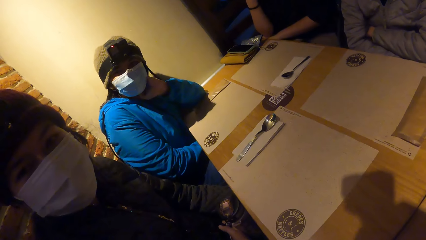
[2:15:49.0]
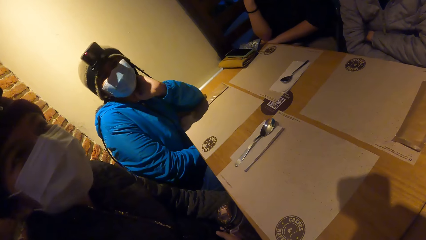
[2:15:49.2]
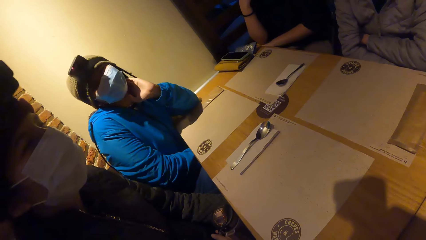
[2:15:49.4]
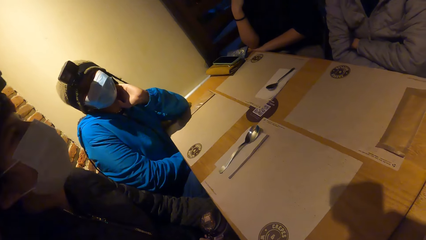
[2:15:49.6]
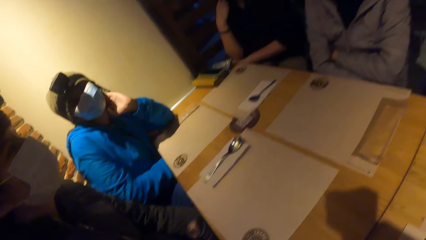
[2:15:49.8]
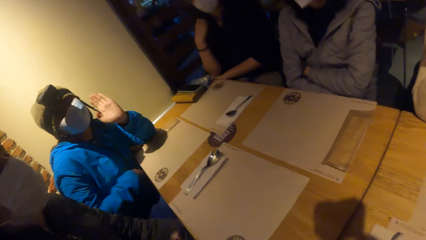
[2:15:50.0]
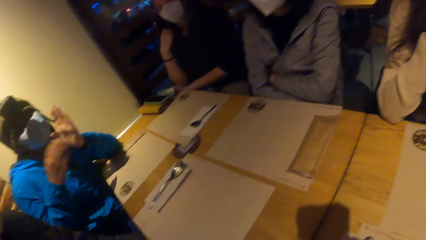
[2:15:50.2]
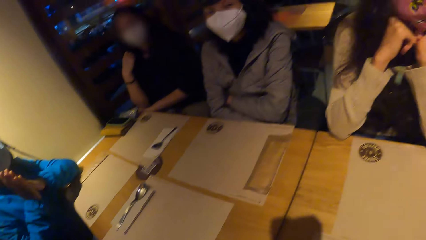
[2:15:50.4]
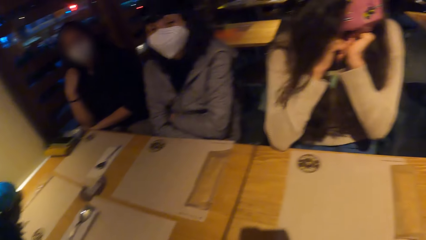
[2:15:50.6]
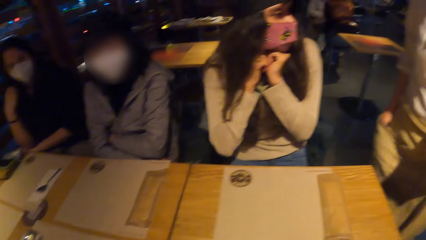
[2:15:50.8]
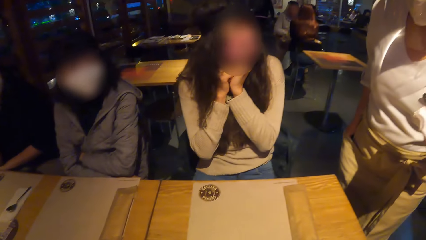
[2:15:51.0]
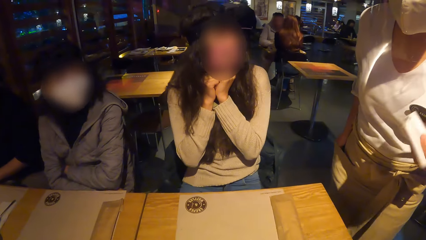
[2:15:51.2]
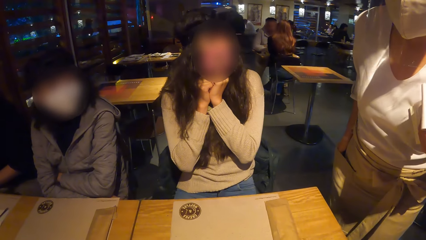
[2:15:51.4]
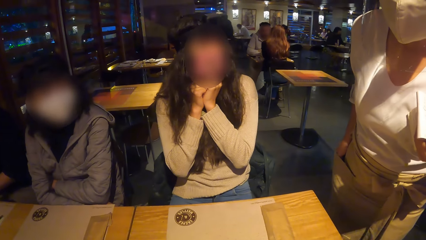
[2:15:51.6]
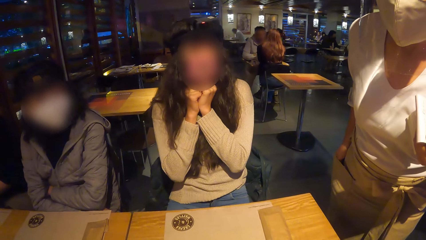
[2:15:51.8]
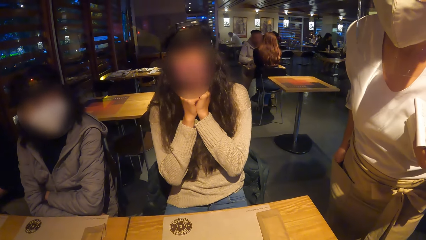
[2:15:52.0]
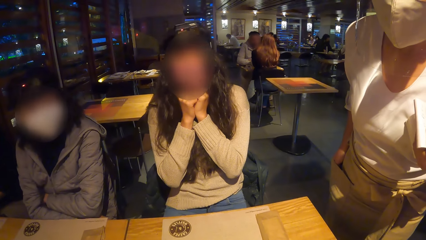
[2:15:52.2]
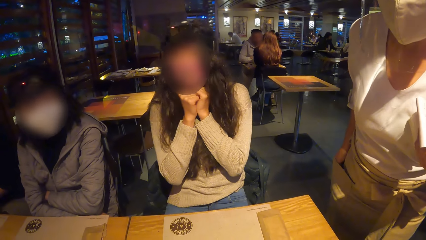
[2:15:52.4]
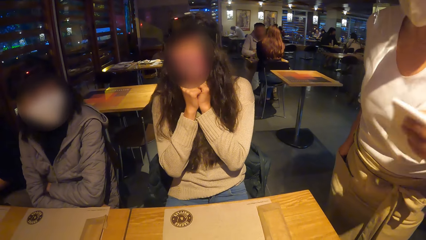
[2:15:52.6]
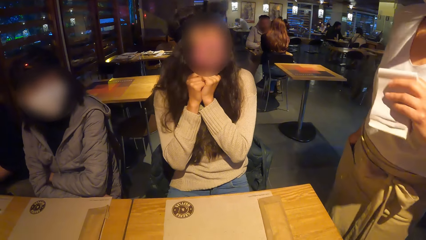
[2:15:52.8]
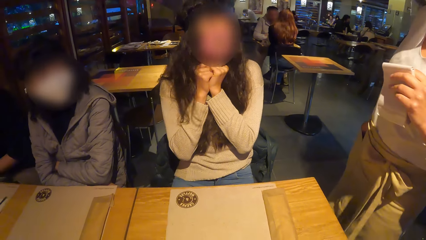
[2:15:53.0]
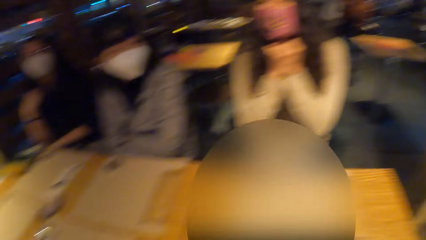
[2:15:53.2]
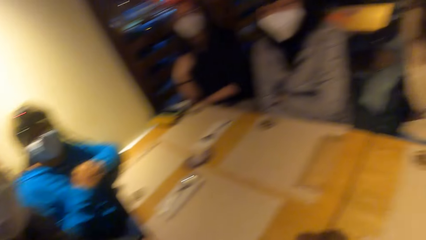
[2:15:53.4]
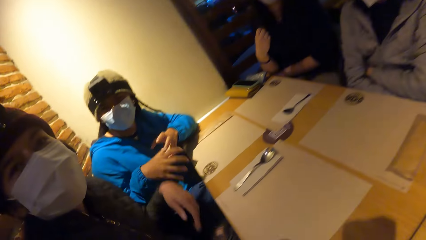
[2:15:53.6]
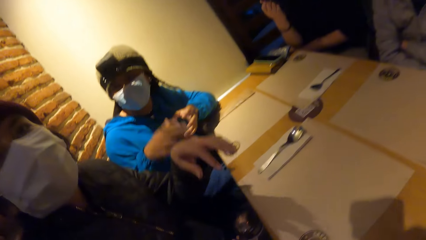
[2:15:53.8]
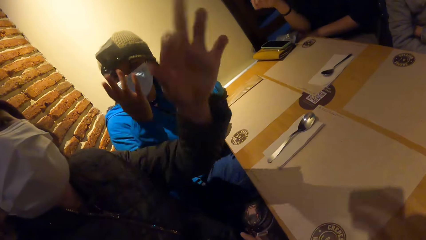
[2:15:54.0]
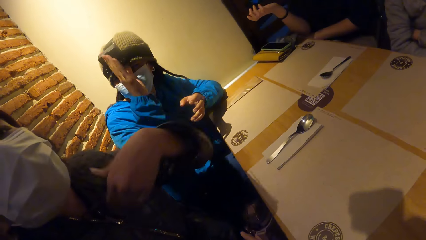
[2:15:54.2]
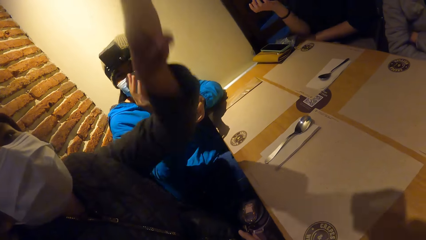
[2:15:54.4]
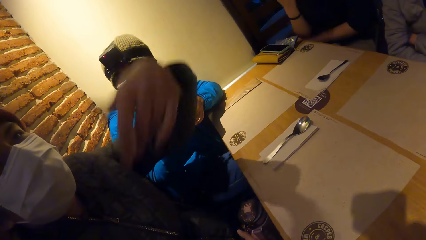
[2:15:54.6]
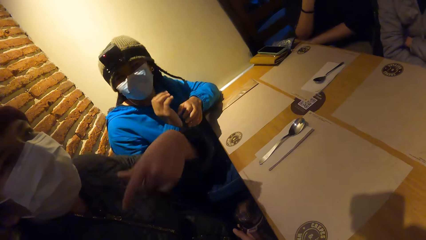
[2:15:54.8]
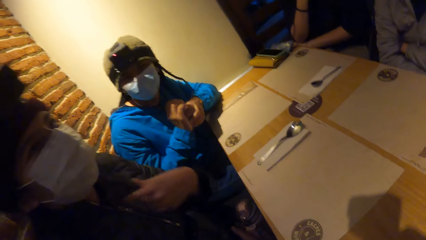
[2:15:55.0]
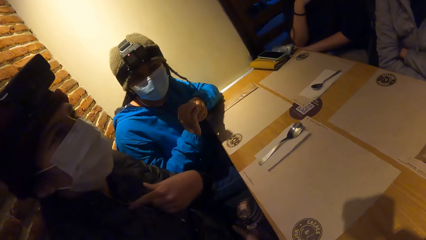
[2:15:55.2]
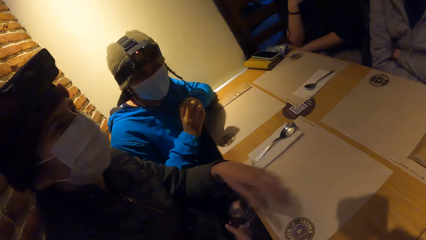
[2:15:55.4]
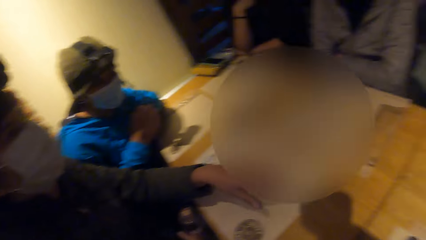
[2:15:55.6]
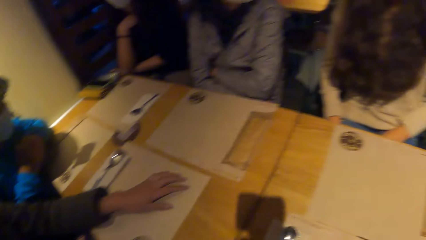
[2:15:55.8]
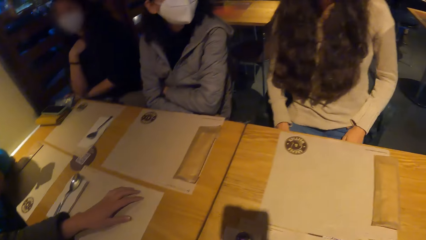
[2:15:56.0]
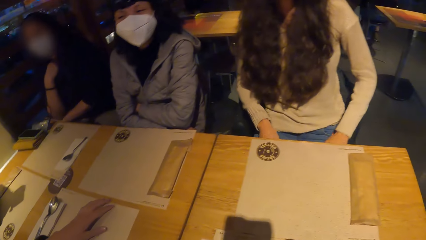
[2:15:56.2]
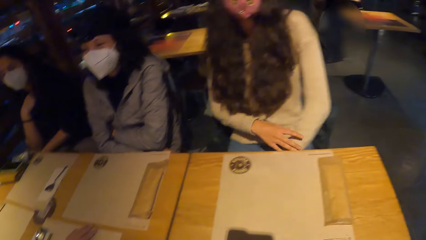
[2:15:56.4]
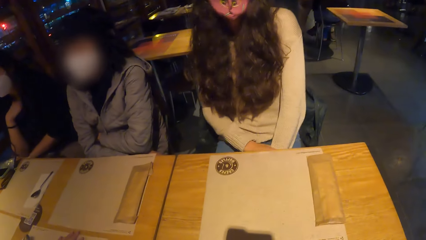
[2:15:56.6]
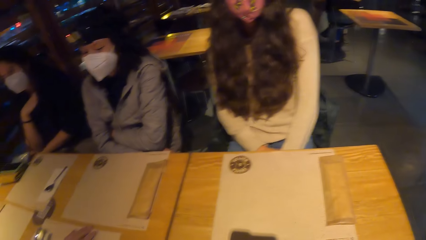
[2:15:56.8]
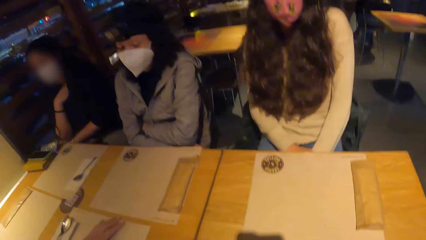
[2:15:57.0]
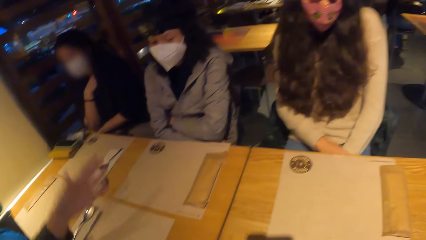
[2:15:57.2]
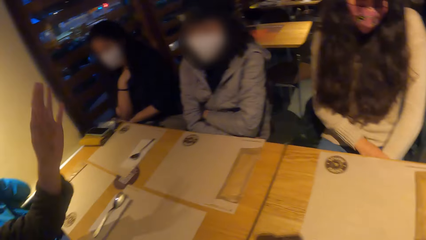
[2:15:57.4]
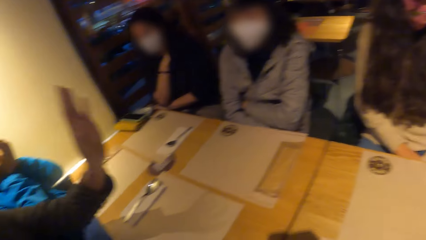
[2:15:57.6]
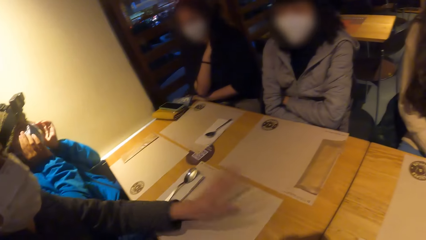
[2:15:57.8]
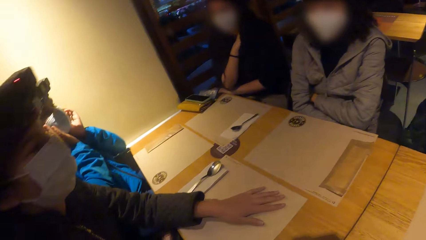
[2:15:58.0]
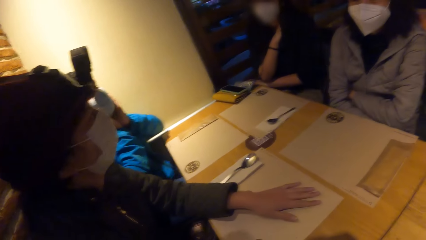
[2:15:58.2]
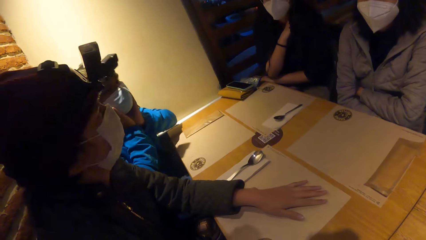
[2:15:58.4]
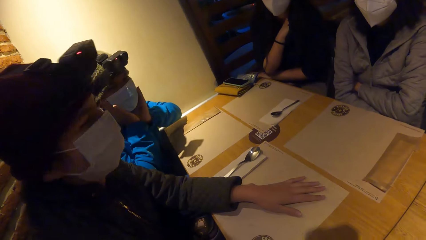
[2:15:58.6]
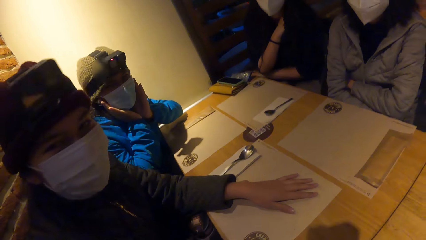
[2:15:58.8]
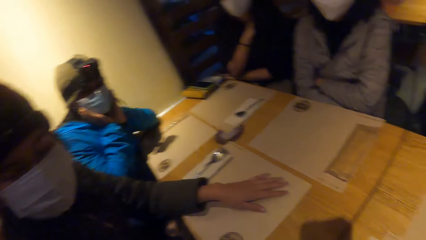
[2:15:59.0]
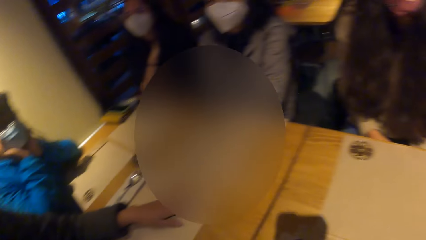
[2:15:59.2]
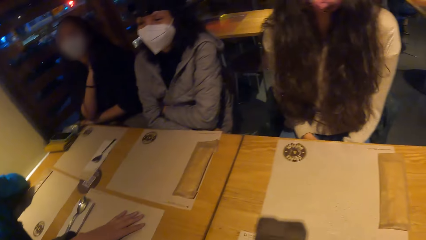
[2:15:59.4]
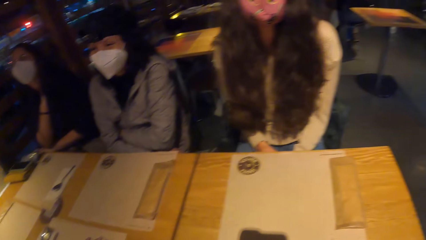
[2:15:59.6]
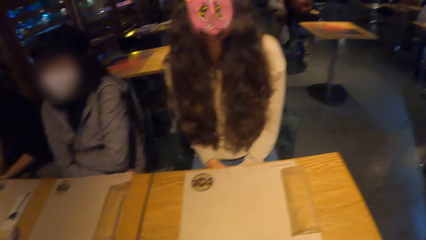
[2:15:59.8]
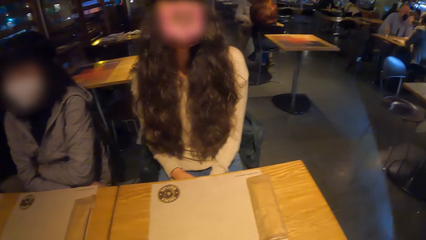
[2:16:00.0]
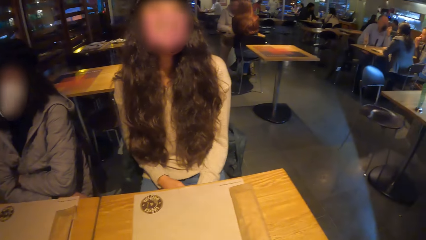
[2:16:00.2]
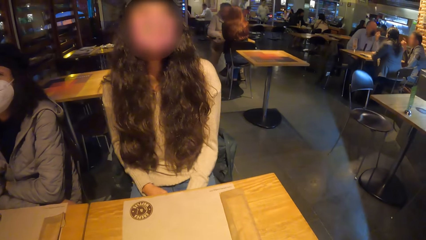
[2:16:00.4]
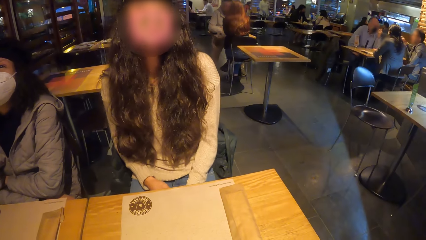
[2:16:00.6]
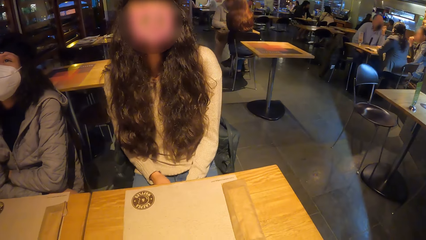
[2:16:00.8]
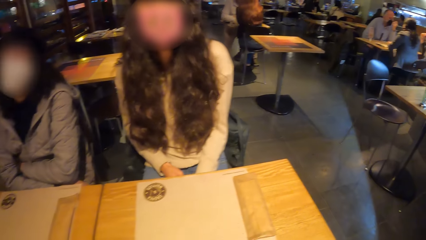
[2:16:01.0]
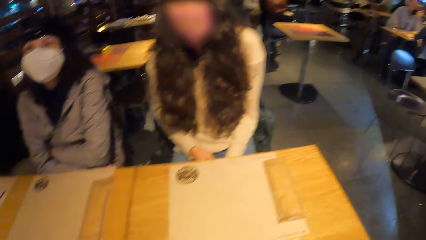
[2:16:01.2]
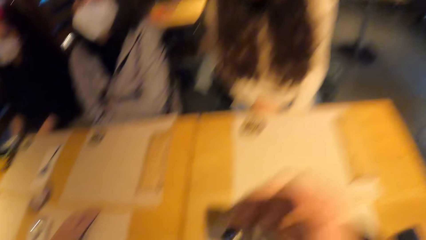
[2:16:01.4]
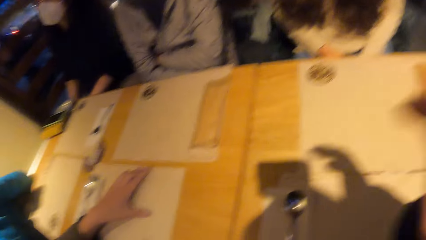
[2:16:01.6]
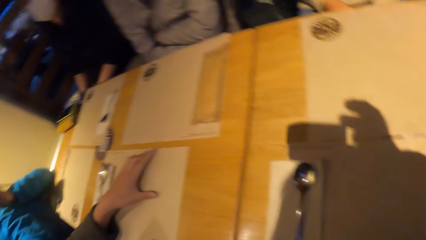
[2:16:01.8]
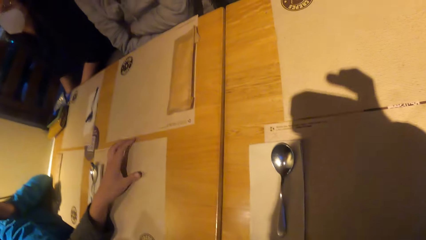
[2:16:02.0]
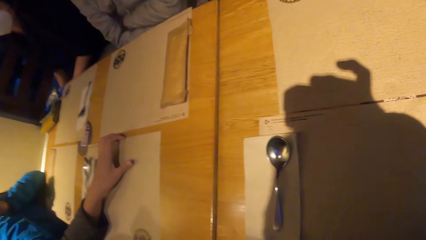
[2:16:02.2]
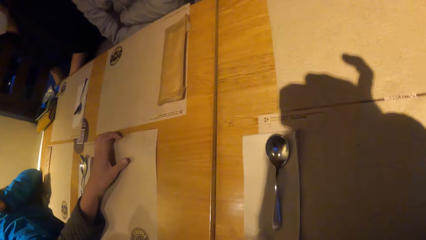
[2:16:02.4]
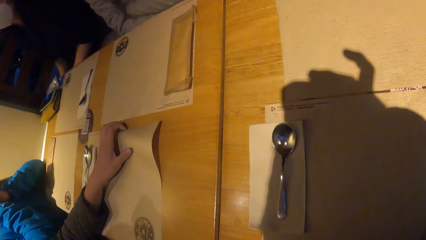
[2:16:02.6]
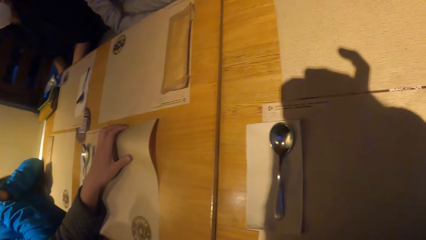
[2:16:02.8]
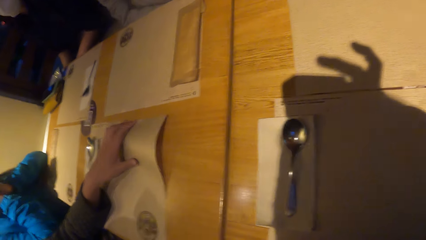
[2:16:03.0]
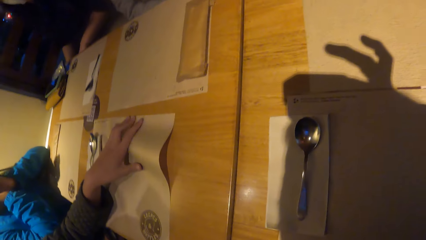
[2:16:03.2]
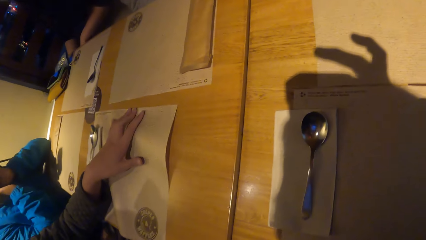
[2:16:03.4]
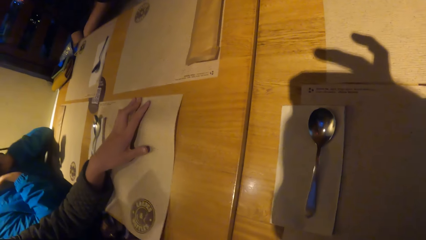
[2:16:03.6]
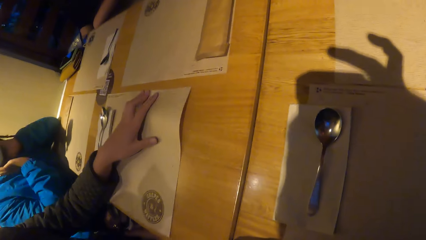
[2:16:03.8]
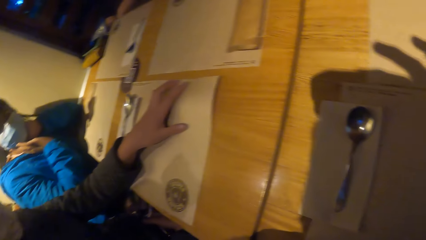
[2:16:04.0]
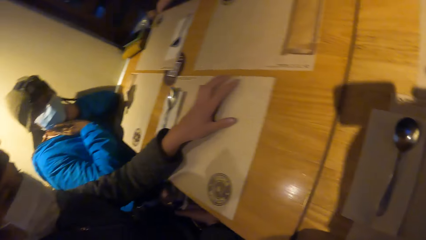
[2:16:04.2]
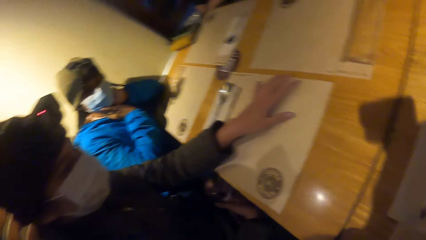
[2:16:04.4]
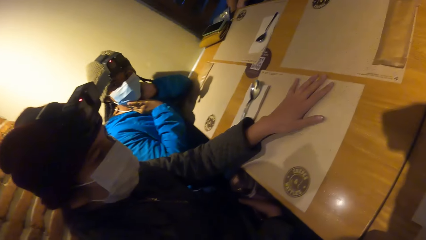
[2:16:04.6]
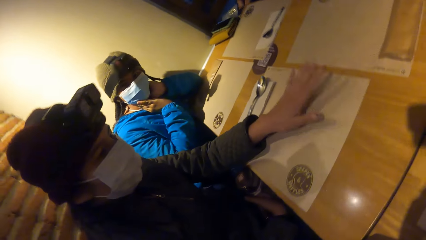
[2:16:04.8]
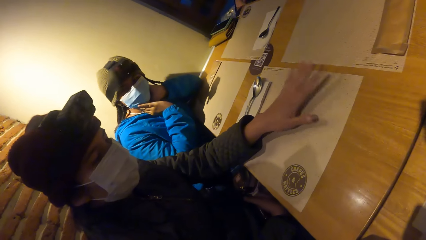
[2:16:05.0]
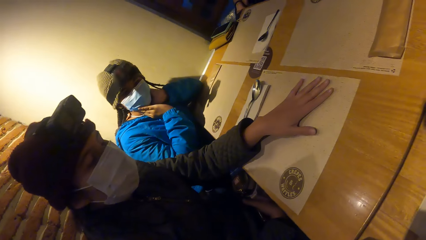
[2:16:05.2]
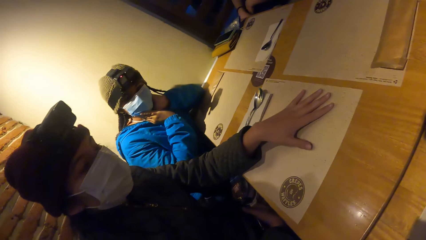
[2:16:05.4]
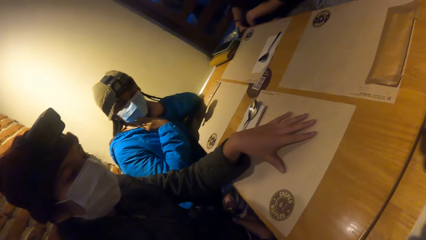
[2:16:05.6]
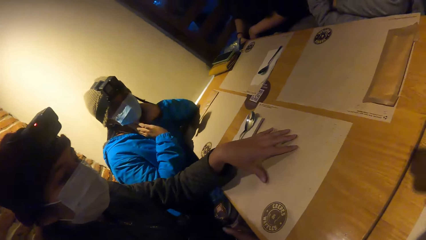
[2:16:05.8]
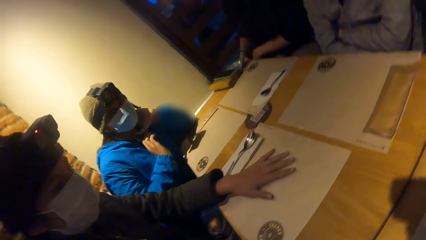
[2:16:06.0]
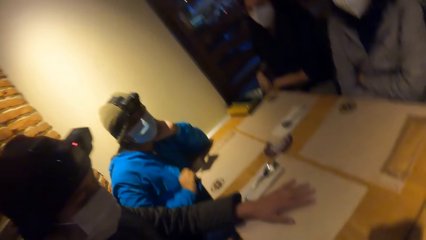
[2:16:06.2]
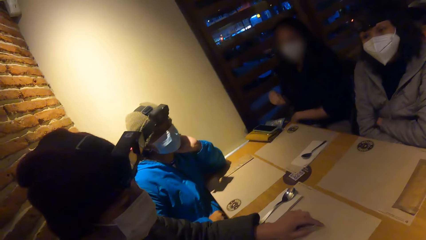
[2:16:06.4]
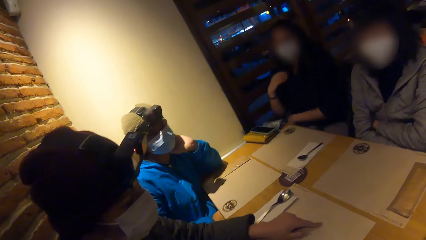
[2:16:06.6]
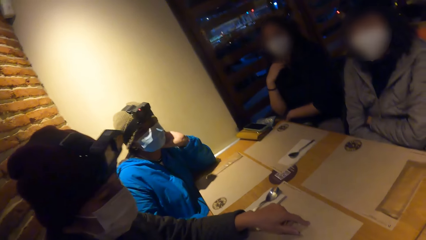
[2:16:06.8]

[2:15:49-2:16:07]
A woman puts her hands together. The camera wearer looks around and converses with a person. The woman makes gestures with her right hand. Another woman makes gestures with her left hand. The camera wearer turns around. The other woman places her left hand on the table mat on the table. The camera wearer looks around. The other woman raises her left hand and places her left hand on the table mat on the table. The camera wearer looks around. Another person converses with the camera wearer. The camera wearer adjusts a camera on his head with his right hand. The other woman plays with the table mat on the table with her left hand. The camera wearer looks around. The other woman converses with the camera wearer.
